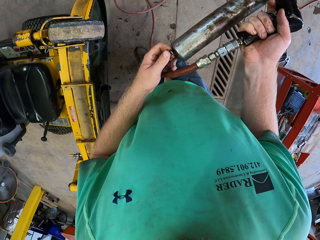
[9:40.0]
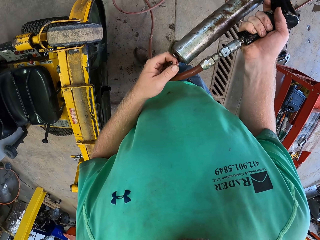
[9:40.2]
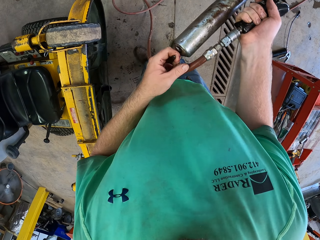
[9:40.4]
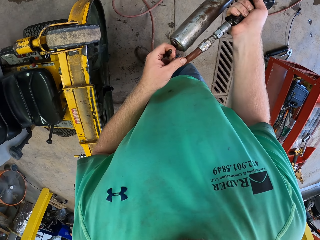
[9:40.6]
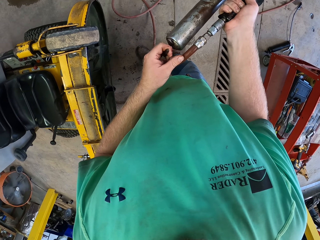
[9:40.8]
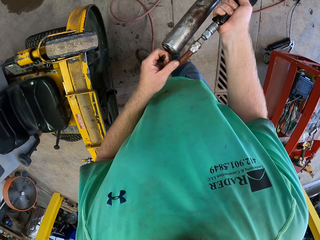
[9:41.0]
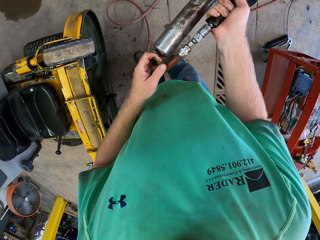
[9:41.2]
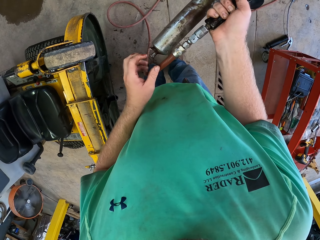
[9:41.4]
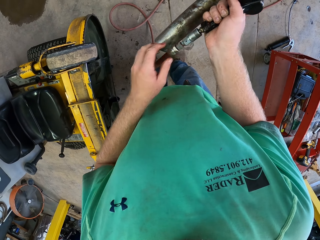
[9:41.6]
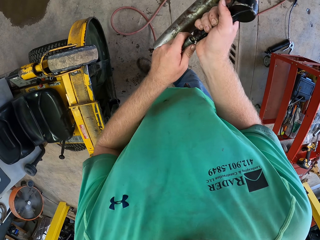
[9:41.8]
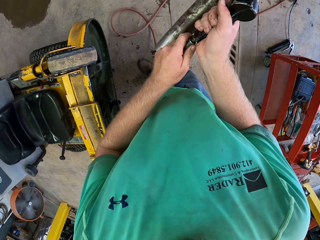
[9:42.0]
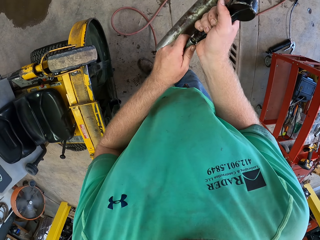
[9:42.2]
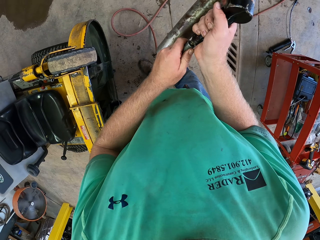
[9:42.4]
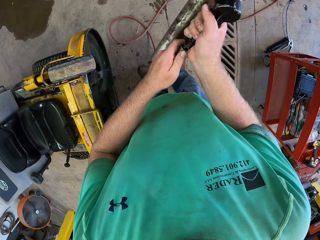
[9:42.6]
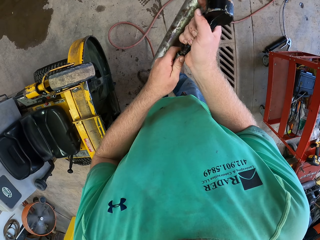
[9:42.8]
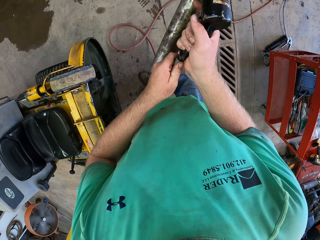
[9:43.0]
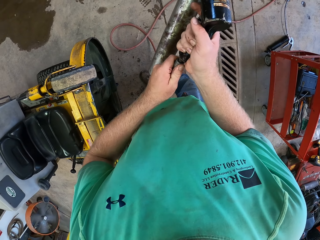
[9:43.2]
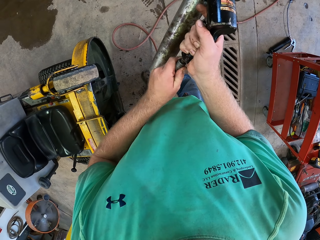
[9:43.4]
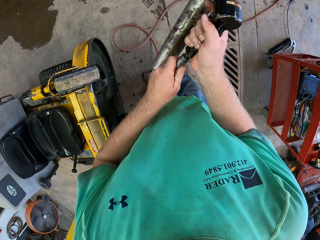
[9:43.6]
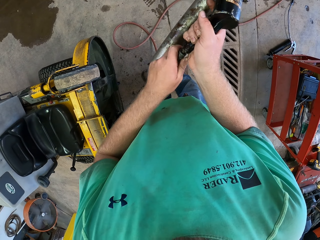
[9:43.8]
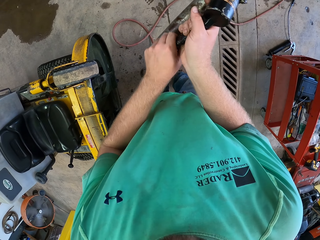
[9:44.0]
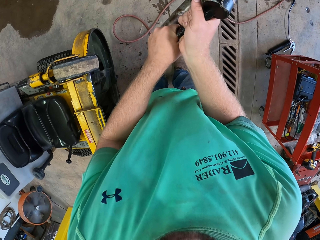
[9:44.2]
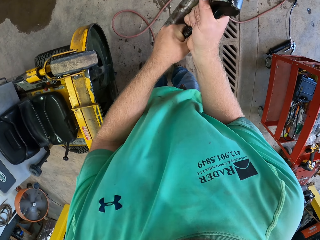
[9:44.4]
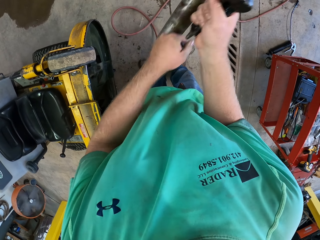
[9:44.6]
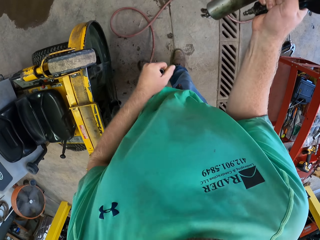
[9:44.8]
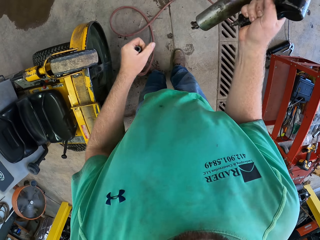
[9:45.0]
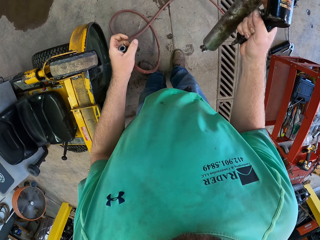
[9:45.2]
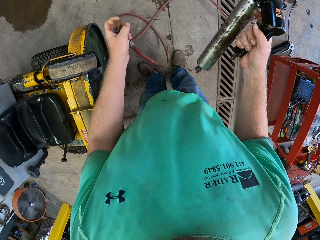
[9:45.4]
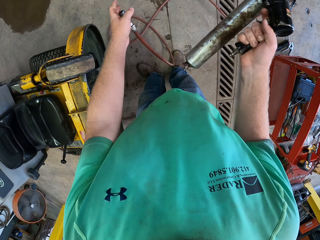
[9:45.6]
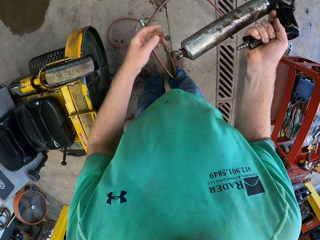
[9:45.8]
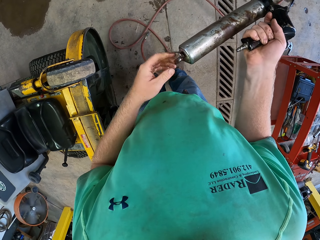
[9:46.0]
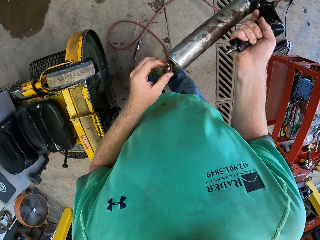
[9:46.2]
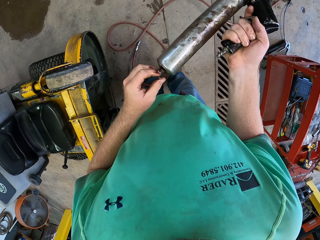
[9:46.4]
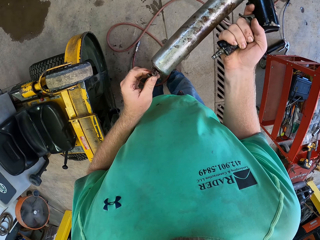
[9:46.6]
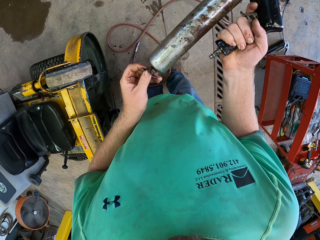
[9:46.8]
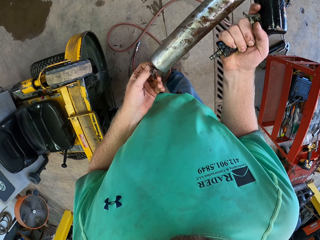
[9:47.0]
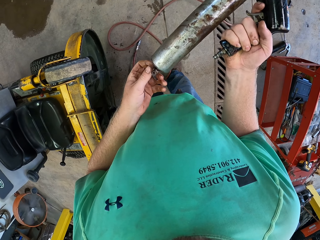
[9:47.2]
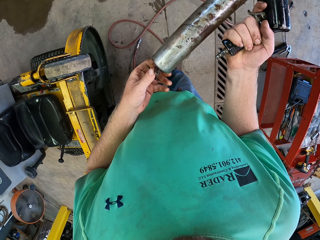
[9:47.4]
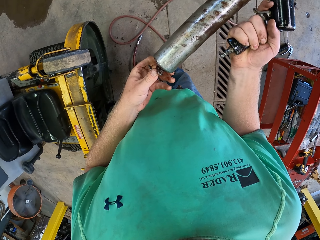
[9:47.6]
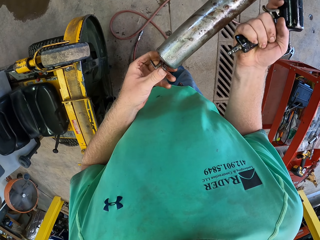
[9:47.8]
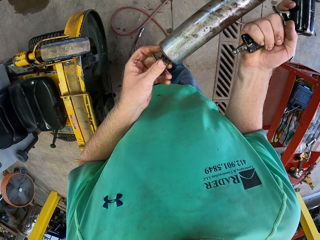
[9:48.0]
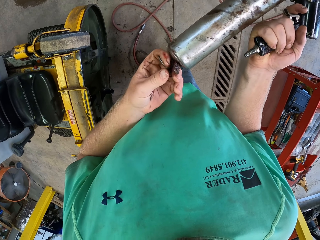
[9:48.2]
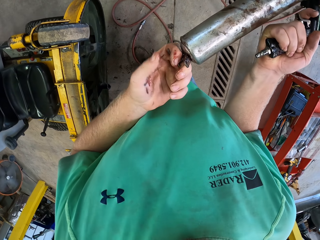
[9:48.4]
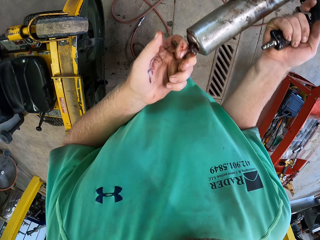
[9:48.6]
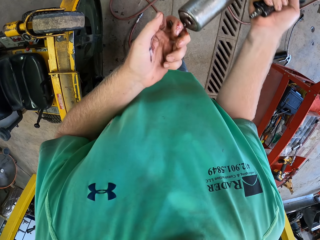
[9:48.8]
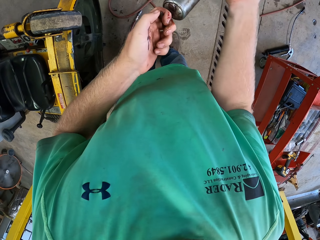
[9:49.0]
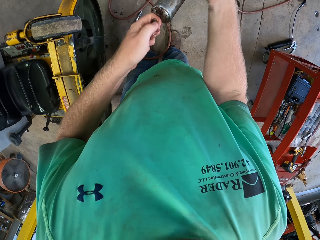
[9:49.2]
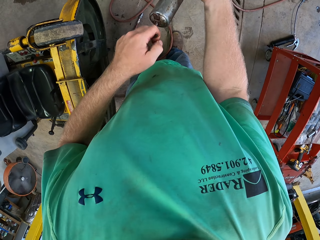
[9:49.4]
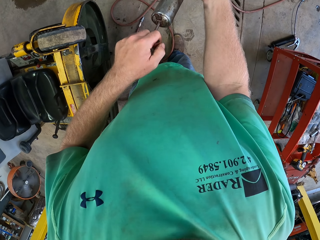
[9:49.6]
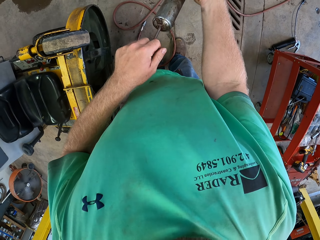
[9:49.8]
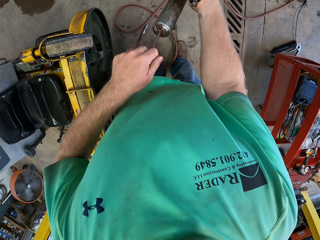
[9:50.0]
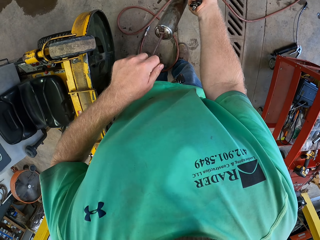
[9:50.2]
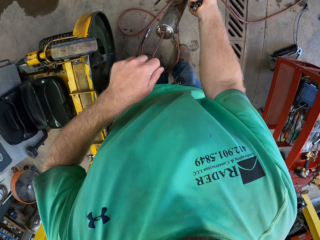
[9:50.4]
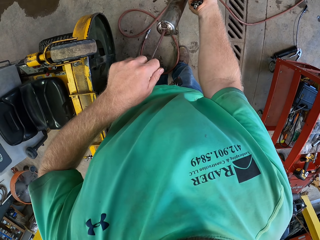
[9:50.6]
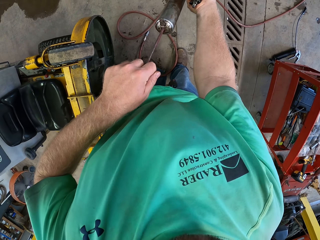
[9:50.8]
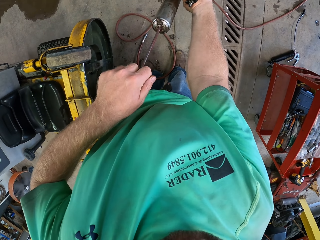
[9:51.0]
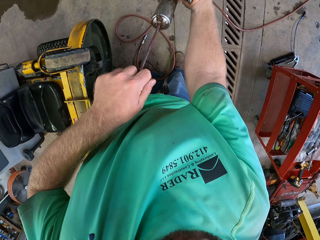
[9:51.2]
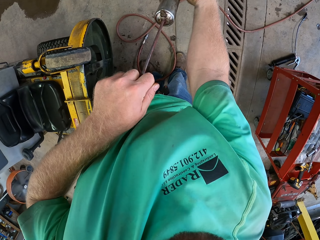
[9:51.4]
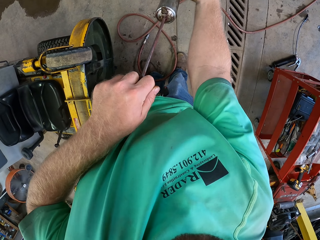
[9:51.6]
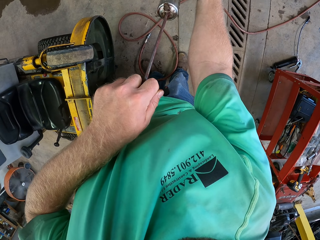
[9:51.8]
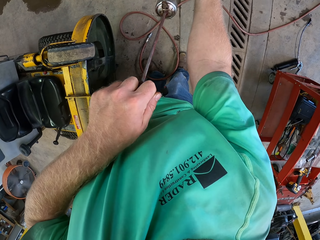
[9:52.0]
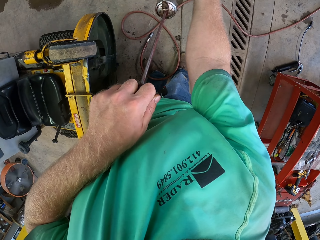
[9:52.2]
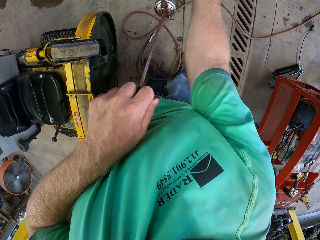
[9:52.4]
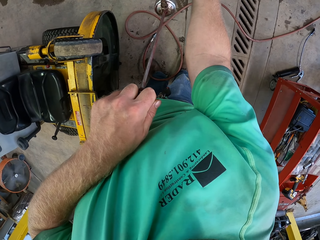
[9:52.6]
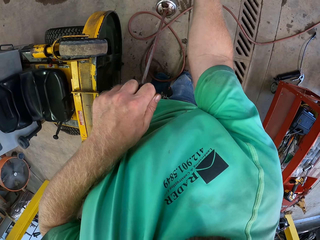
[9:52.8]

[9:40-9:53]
The camera wearer pulls something on the grease gun. He detaches the hose from the spray gun with his left hand. He drops the hose on the floor with his left hand. He pulls the knob in the spray gun with his left hand. He tightens something. He pulls something.

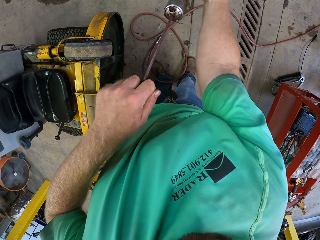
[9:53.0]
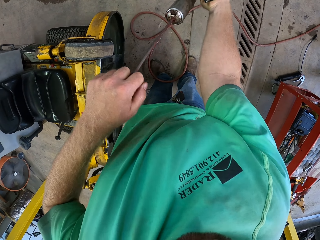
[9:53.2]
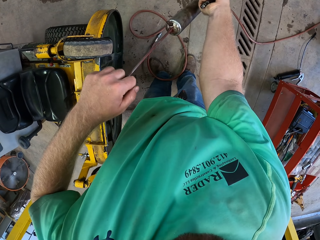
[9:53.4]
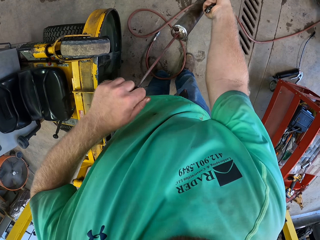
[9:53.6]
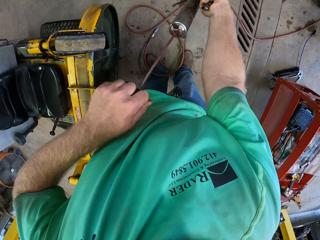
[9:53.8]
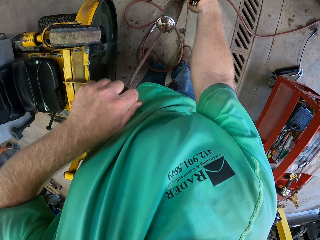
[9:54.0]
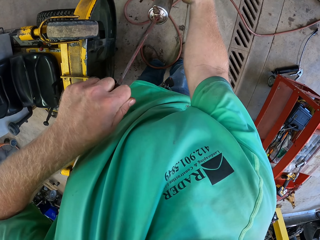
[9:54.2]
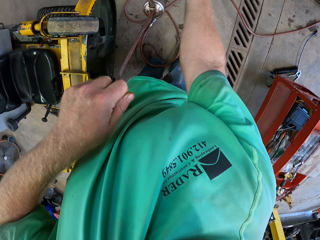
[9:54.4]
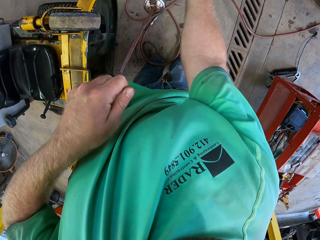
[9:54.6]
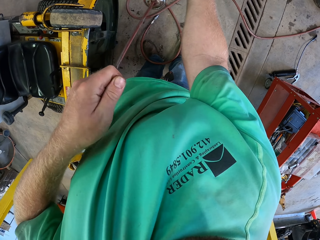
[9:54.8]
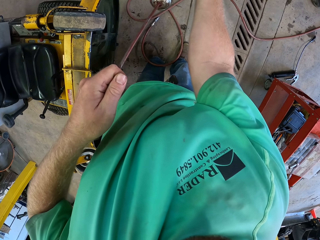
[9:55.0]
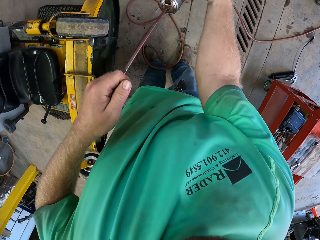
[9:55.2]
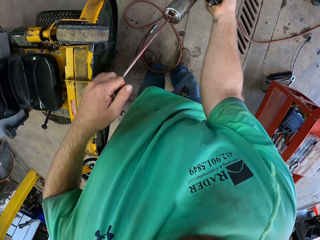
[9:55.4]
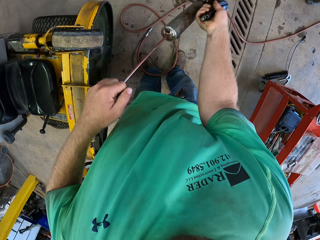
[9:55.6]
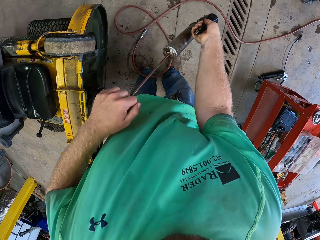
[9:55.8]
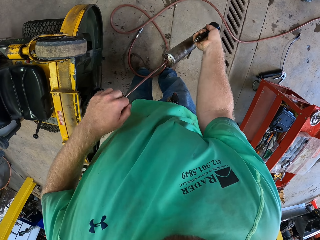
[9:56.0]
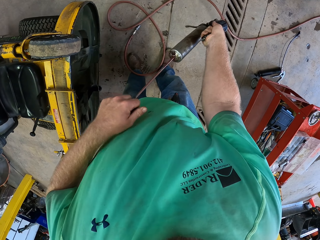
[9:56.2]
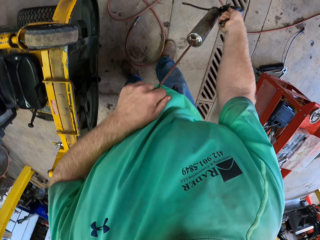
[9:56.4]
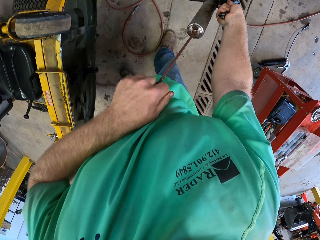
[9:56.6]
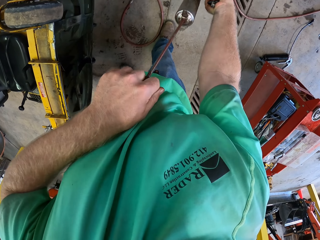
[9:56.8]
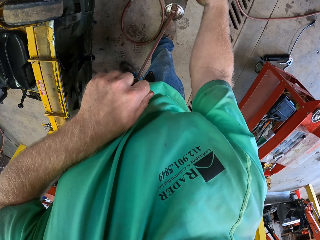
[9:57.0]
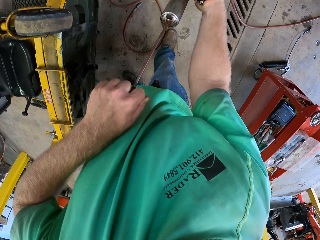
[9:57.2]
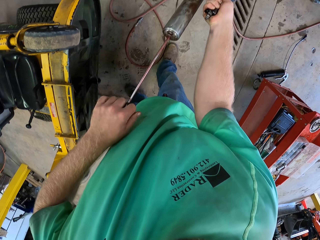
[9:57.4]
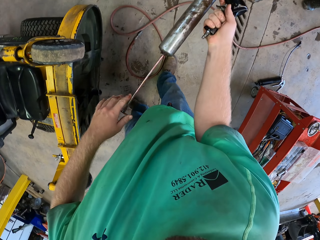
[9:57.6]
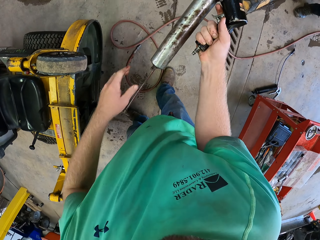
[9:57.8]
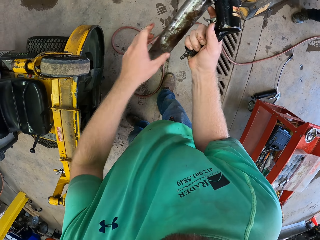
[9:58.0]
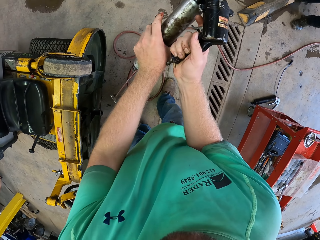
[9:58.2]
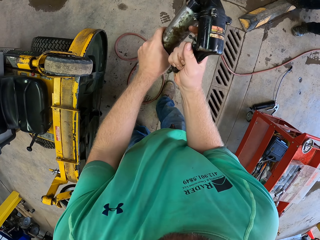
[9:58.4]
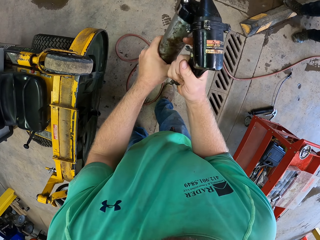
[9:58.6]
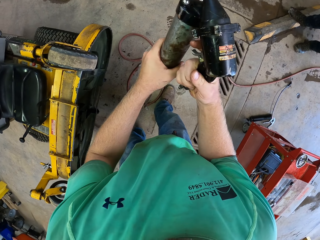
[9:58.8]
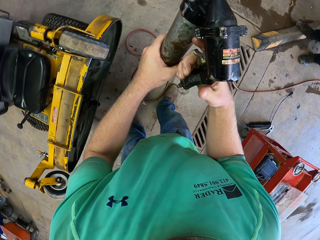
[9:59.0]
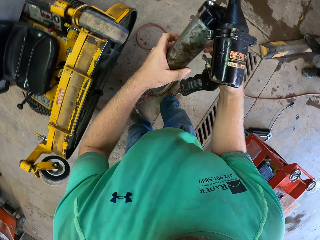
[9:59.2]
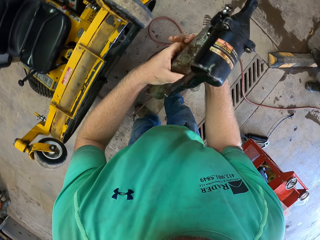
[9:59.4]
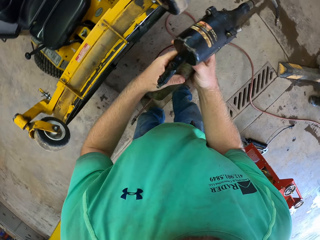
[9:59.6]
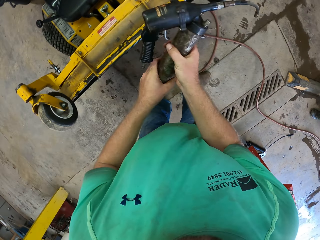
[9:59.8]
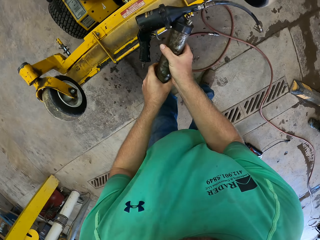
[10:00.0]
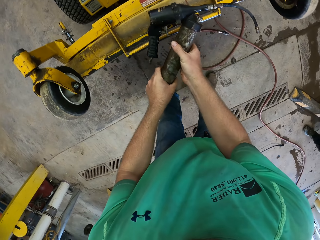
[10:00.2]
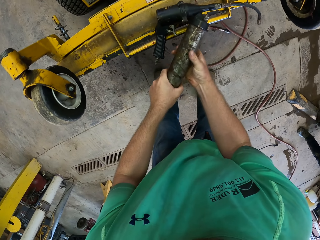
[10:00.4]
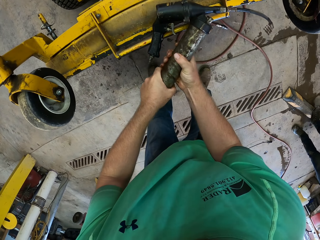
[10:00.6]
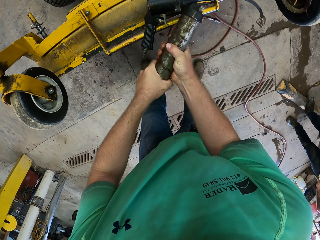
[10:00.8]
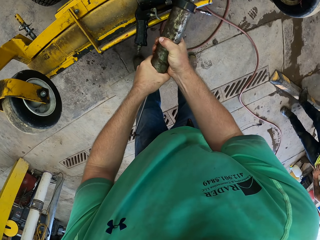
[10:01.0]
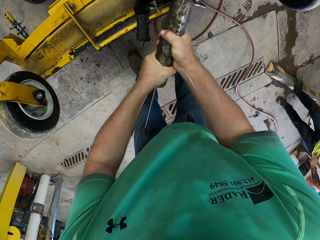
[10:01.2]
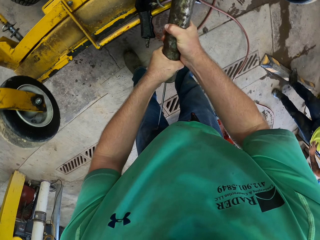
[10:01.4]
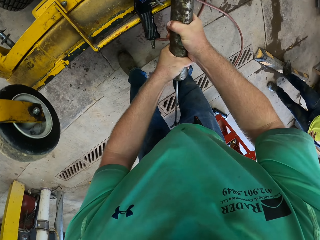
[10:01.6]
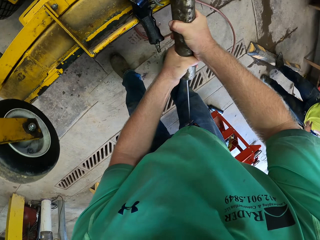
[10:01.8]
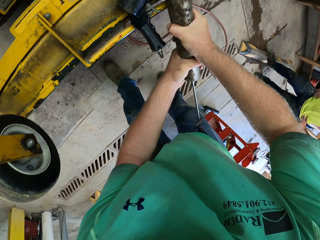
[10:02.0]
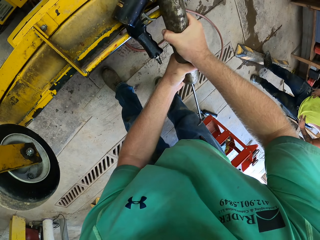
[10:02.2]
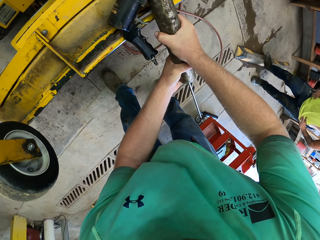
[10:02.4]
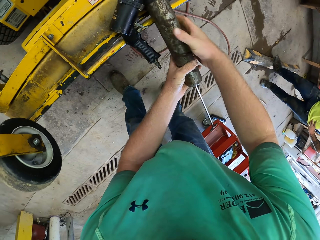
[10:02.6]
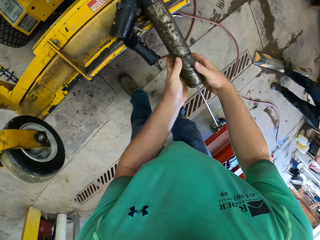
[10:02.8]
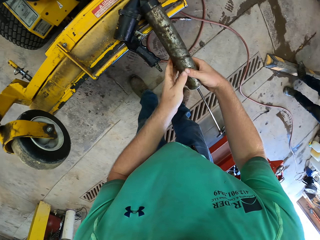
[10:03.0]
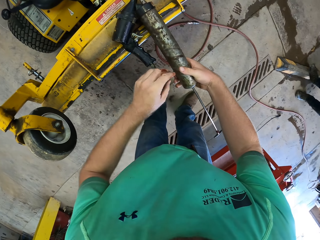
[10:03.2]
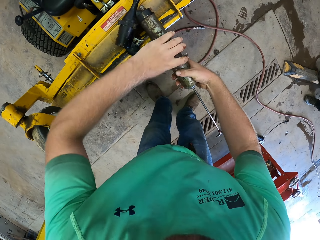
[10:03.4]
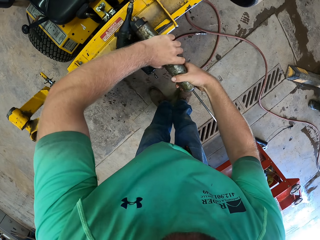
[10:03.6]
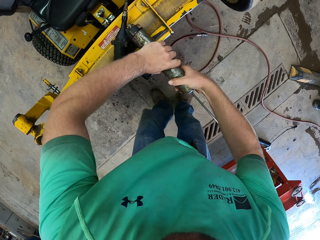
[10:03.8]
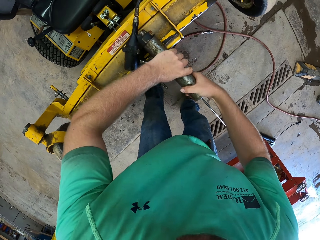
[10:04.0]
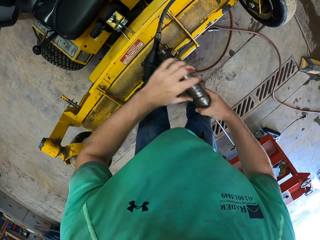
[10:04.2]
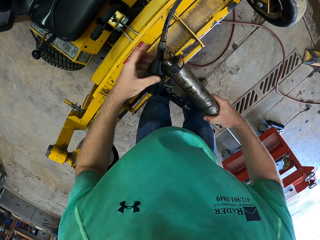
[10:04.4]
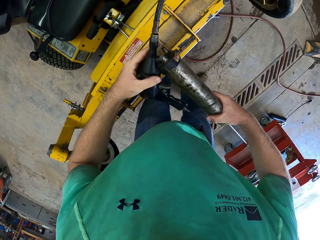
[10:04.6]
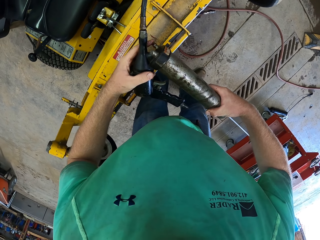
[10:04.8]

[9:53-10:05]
The camera wearer pulls something. He holds the spray gun with his hands. He places the spray gun on the machine with his hands. He loosens the cylinder of the spray gun with his hands. He exchanges hands on the grease gun. He takes the spray gun with his hands.
